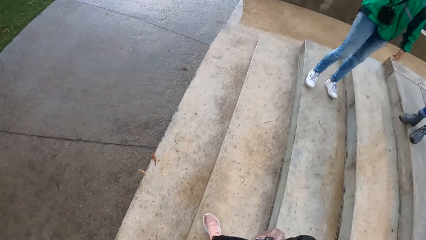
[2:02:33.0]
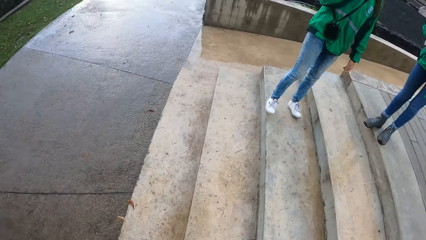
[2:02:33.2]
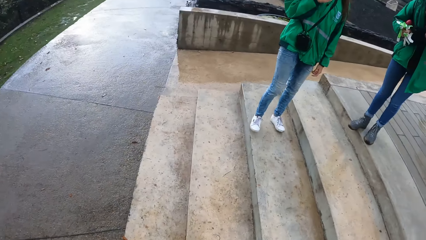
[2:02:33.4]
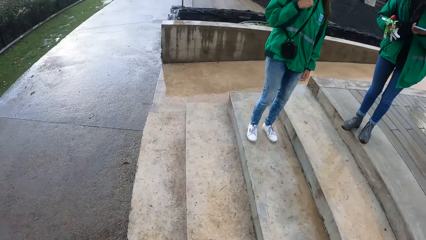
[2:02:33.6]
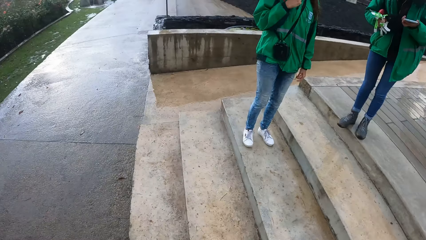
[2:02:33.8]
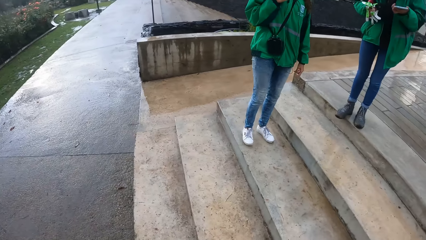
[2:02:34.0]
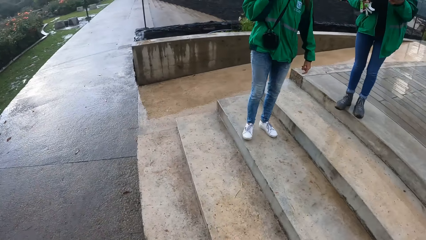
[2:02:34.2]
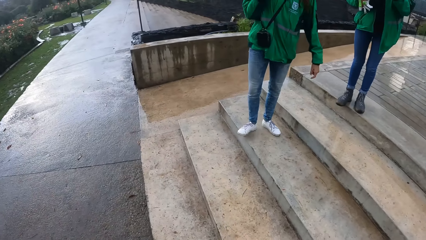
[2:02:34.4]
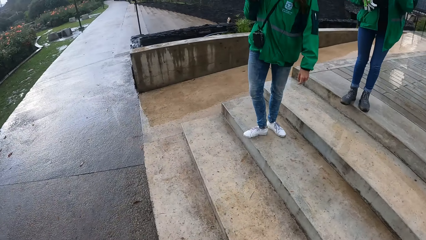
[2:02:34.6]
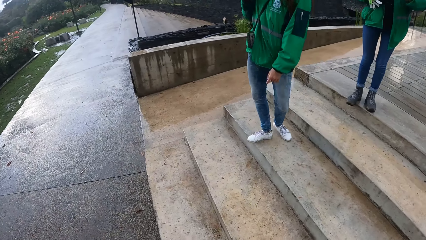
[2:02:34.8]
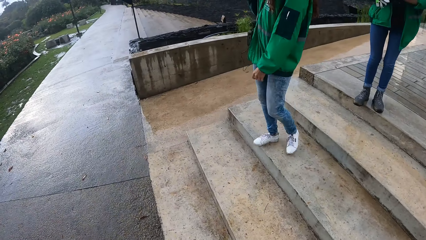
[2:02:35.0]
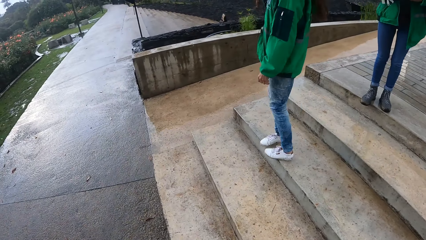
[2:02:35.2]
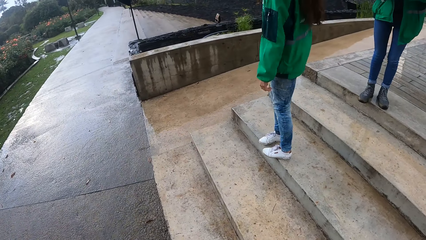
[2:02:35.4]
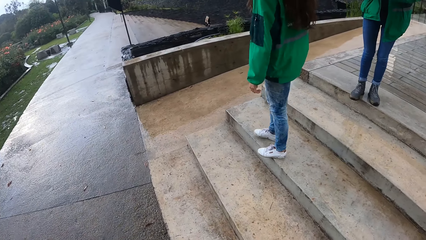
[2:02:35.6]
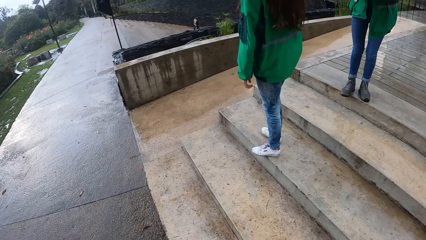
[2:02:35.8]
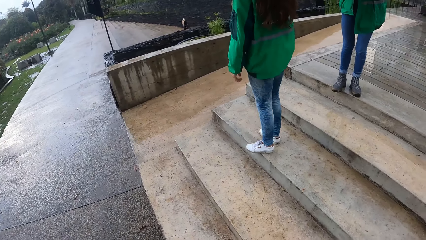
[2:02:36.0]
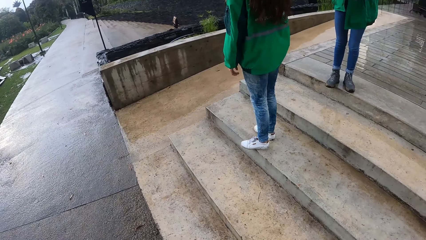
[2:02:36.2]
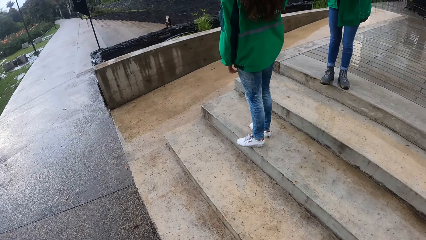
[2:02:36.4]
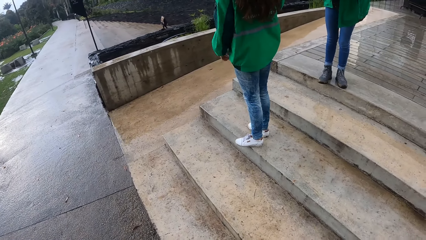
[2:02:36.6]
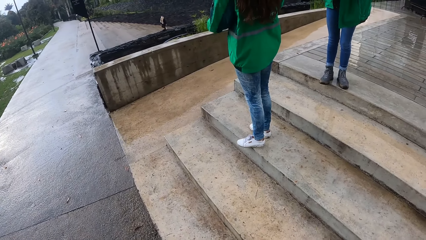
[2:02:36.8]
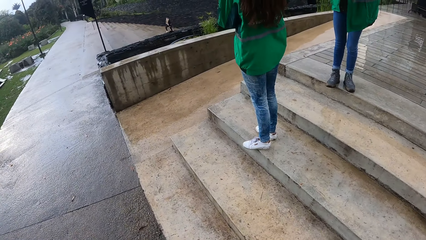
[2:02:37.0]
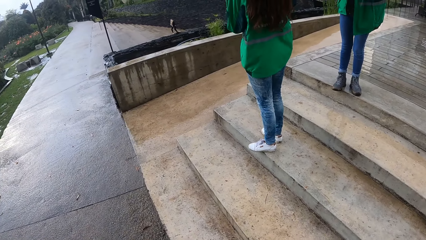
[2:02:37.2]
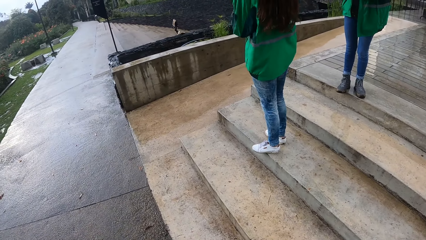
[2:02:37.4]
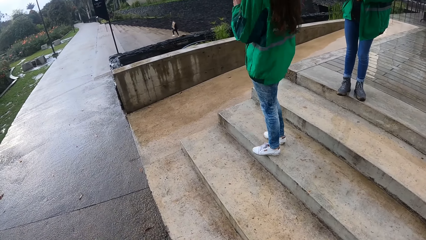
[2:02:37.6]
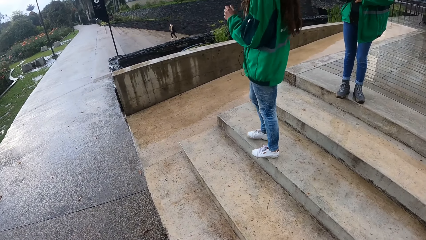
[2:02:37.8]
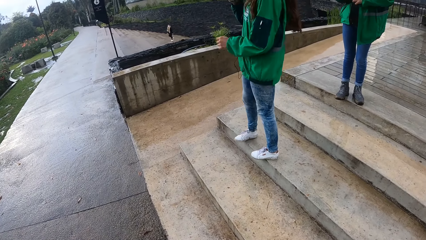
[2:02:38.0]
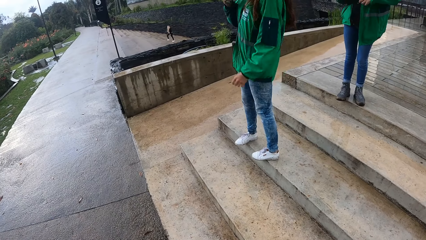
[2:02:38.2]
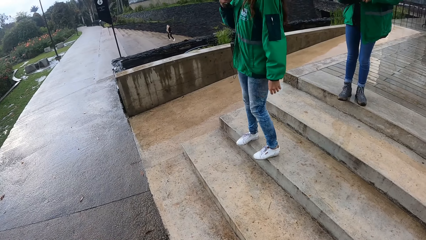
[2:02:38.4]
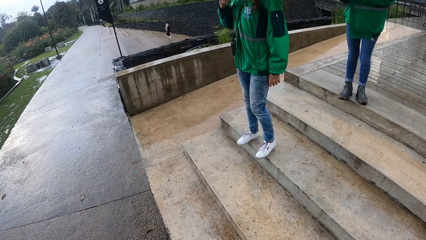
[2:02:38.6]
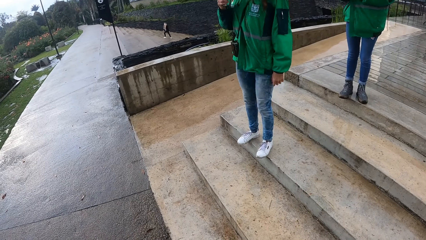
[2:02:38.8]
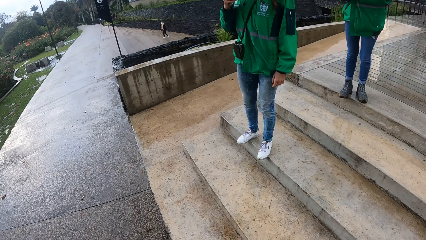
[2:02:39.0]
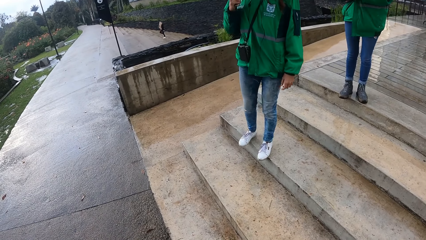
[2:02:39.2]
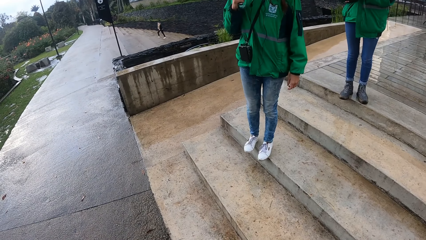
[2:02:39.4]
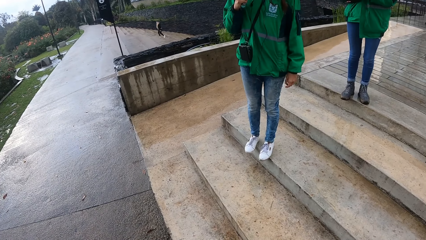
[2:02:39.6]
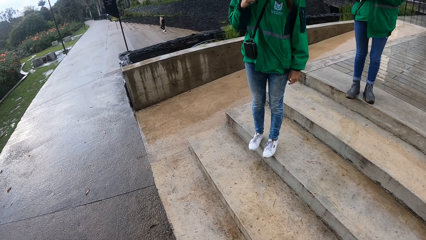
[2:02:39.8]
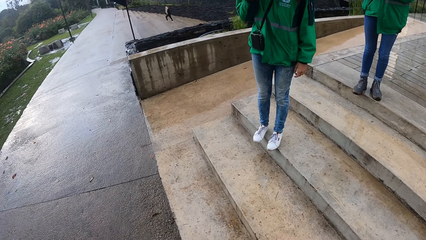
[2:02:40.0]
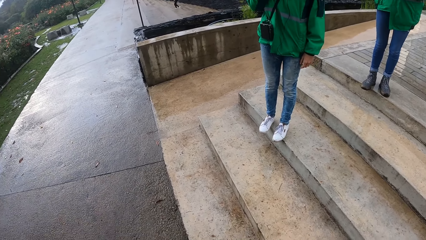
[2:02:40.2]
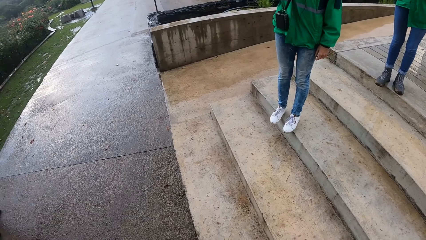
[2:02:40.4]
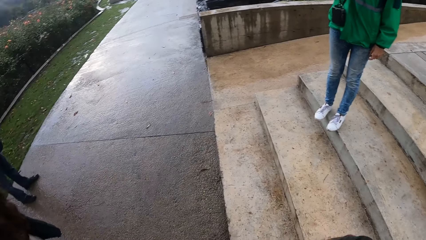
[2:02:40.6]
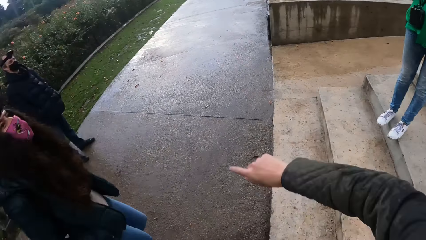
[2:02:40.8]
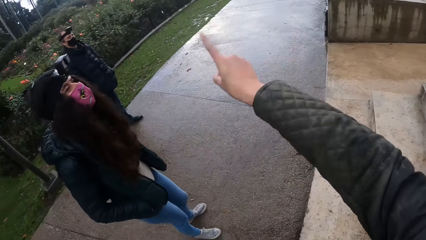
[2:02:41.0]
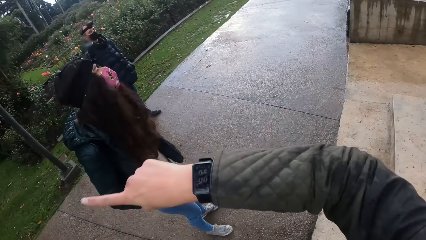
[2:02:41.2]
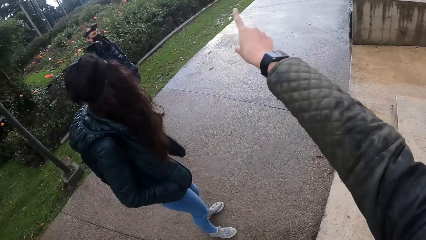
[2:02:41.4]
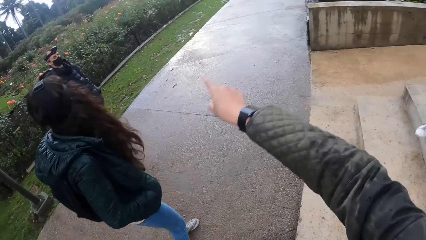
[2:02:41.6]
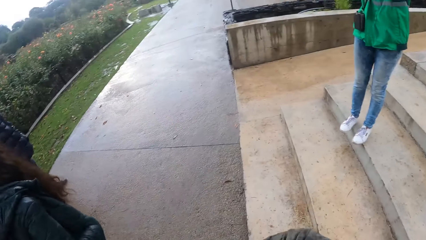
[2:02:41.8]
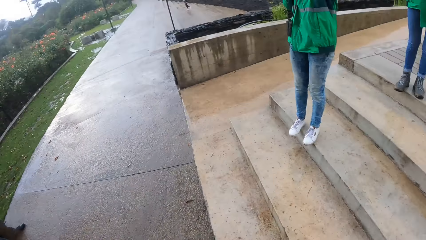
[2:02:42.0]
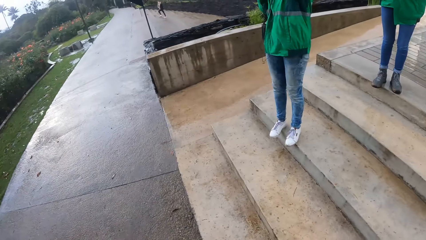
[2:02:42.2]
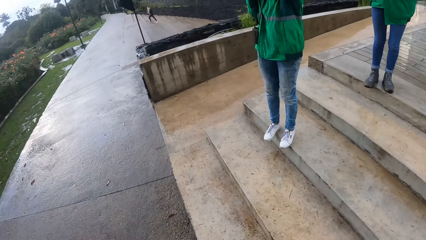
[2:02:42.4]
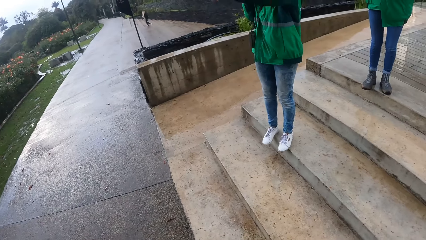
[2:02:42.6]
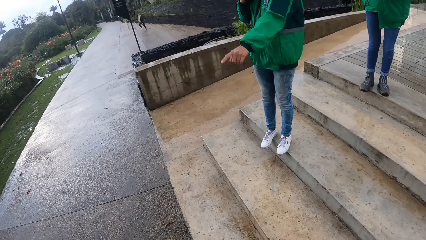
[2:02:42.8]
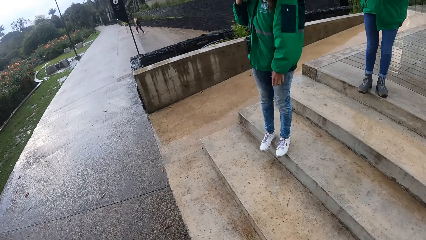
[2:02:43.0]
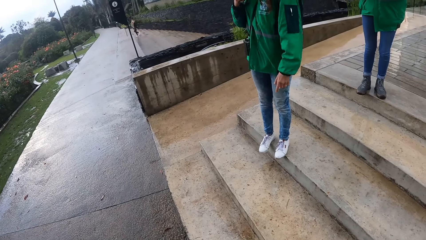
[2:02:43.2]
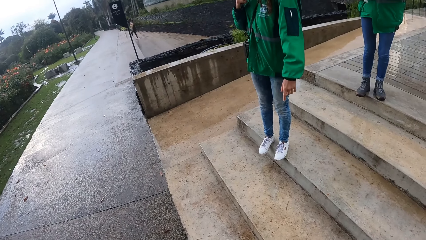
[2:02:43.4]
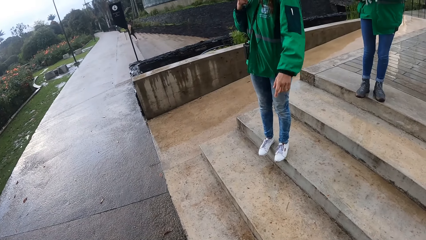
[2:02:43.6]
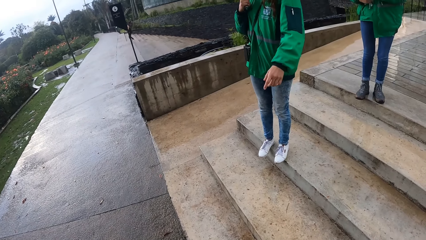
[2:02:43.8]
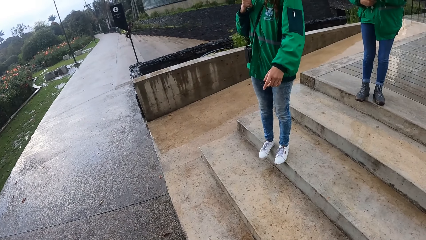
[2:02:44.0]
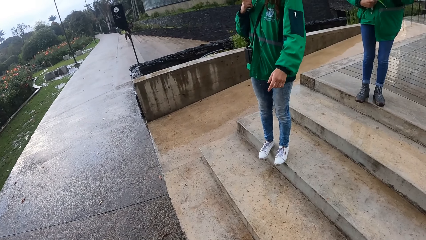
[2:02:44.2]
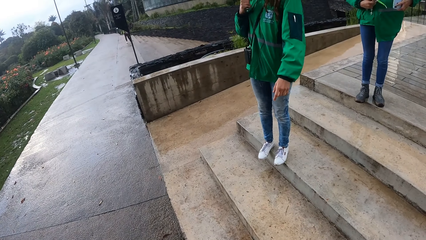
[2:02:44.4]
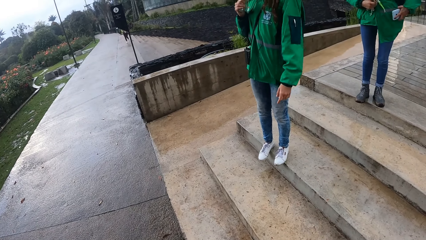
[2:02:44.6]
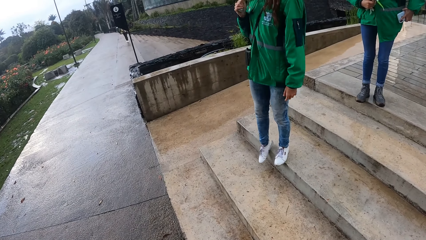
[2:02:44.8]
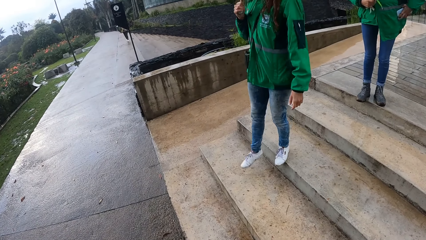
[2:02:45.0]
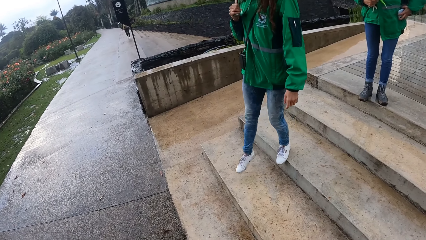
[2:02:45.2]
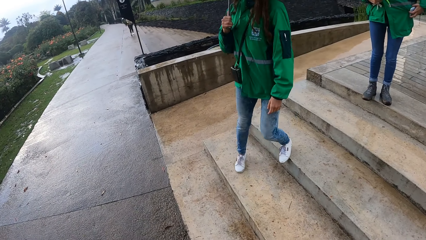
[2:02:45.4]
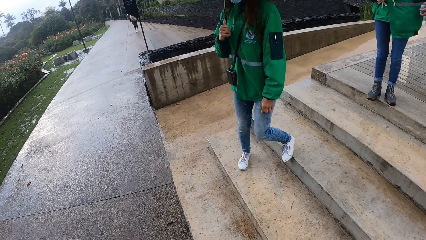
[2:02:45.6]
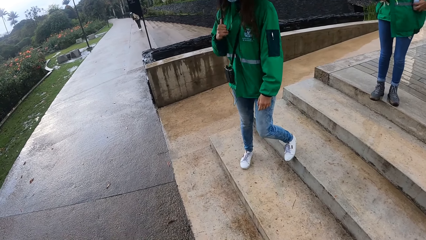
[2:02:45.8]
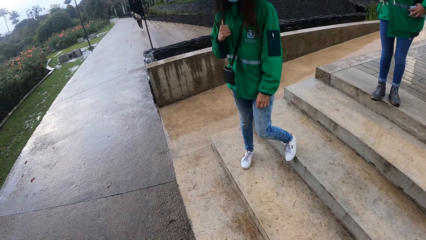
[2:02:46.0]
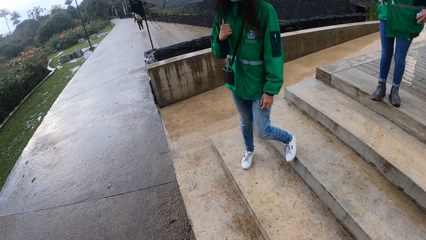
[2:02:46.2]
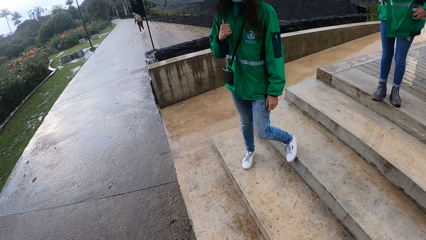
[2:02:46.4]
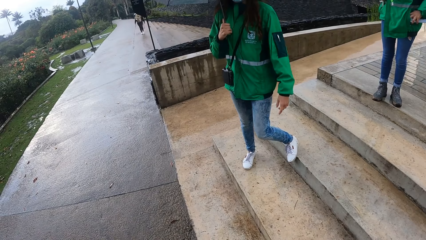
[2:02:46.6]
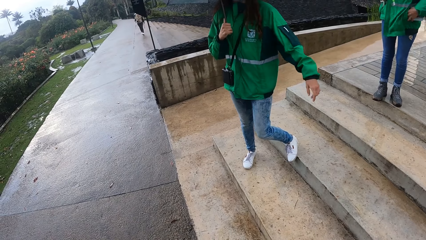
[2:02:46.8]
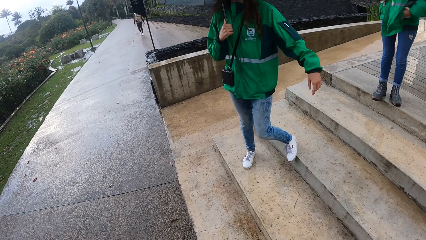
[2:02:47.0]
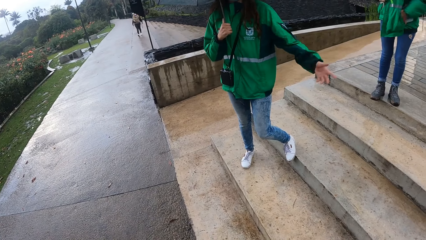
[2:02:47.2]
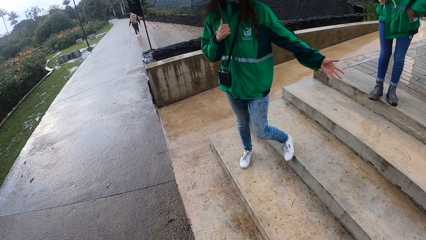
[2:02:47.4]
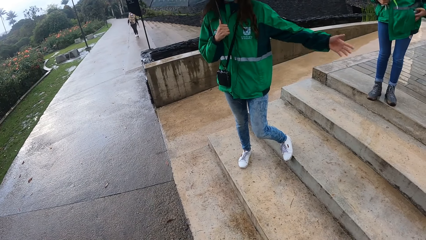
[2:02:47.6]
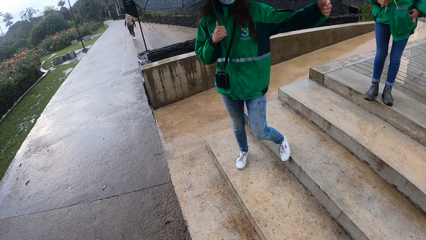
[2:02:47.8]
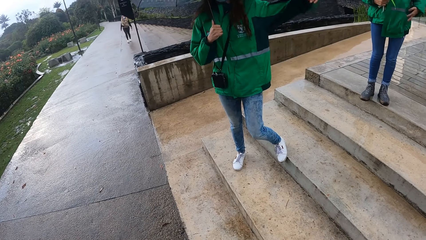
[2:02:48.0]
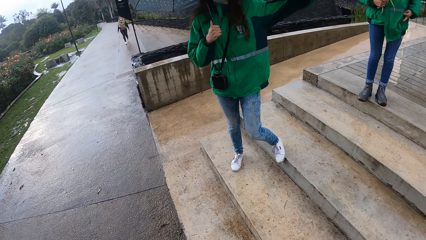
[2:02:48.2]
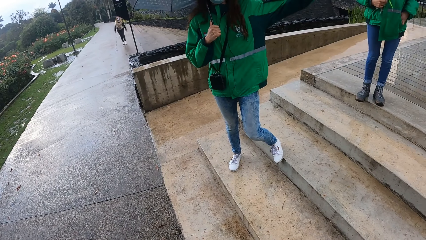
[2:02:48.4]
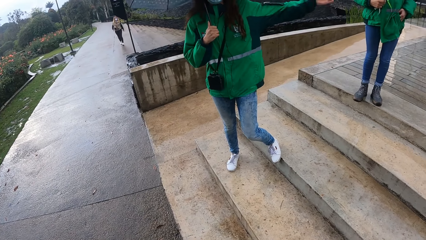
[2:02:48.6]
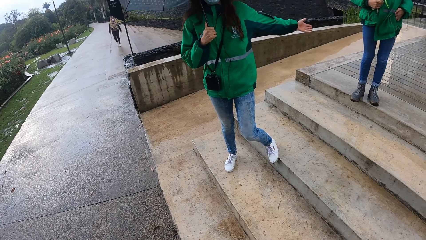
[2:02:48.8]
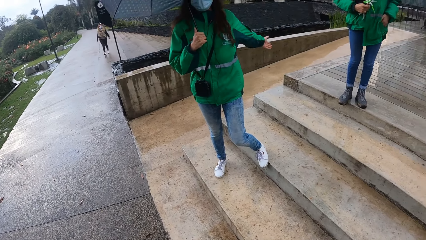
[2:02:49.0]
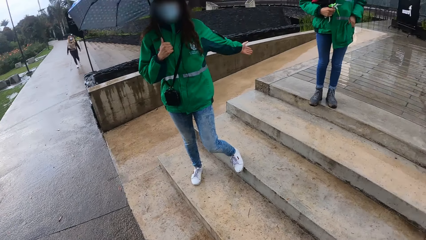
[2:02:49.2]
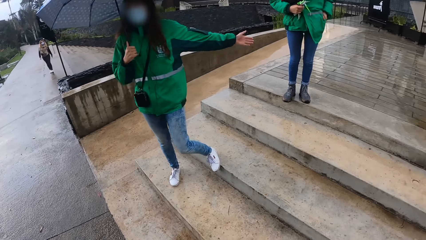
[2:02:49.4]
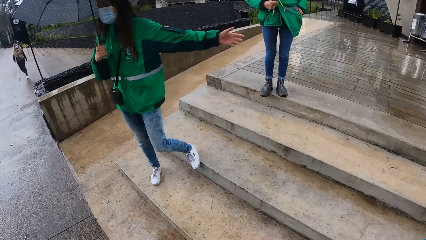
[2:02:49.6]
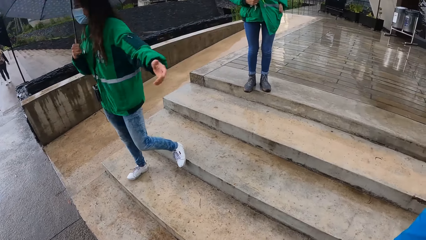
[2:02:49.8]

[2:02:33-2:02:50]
A woman turns around. The camera wearer turns towards a man. They point at the bushes. The woman points at the bushes. Another woman puts the phone in her left hand into a pocket of her jacket. The first woman holds an umbrella in her right hand and walks down the flight of stairs. The first woman makes hand gestures.
